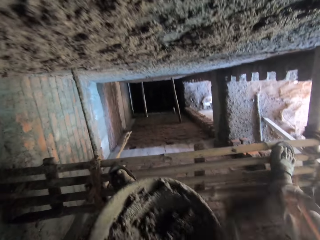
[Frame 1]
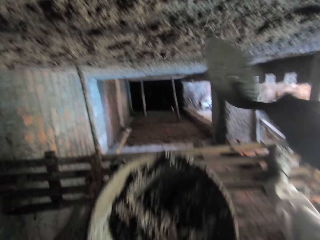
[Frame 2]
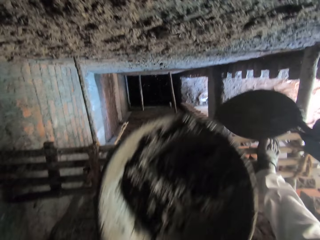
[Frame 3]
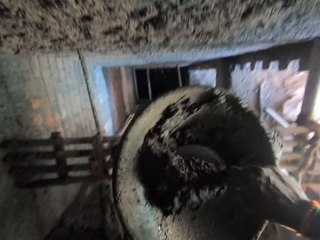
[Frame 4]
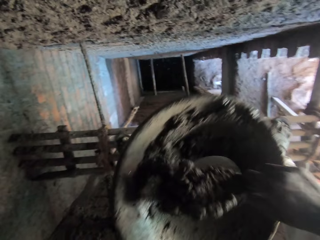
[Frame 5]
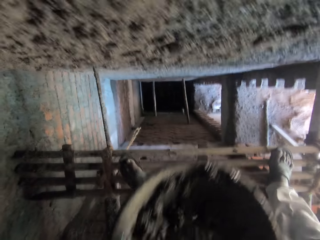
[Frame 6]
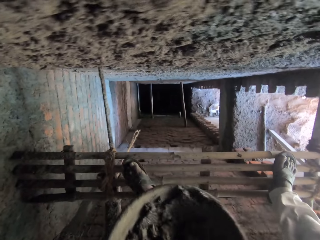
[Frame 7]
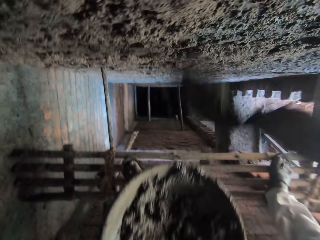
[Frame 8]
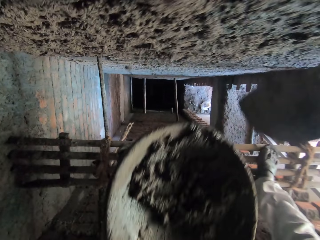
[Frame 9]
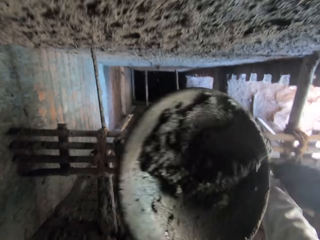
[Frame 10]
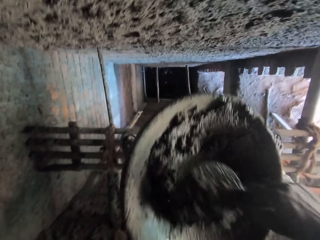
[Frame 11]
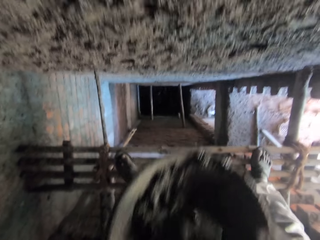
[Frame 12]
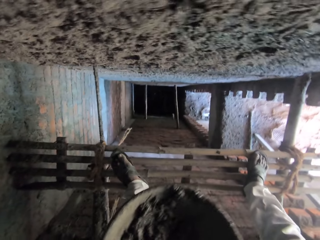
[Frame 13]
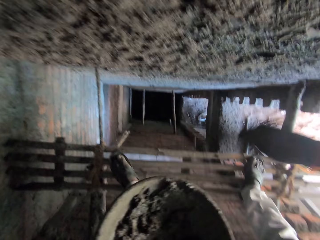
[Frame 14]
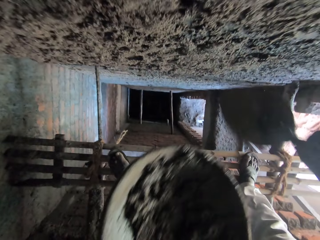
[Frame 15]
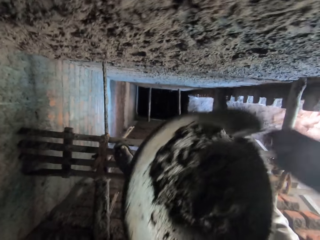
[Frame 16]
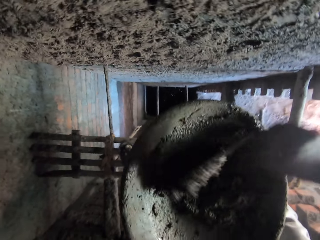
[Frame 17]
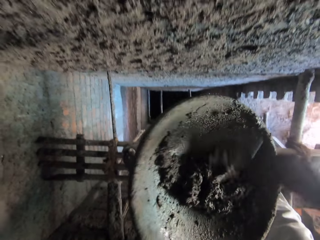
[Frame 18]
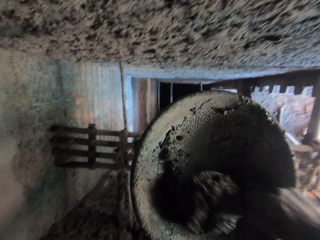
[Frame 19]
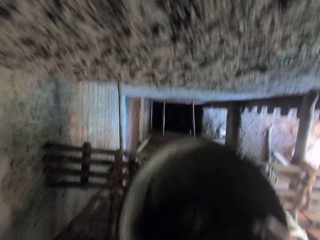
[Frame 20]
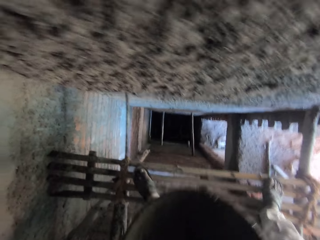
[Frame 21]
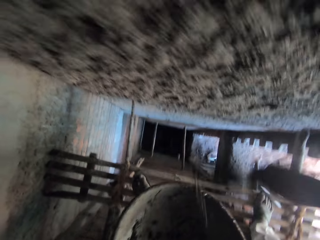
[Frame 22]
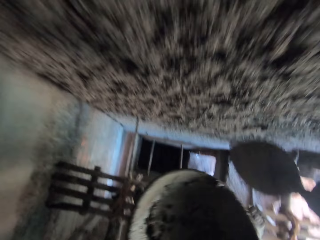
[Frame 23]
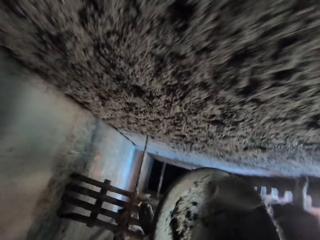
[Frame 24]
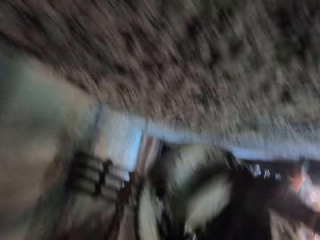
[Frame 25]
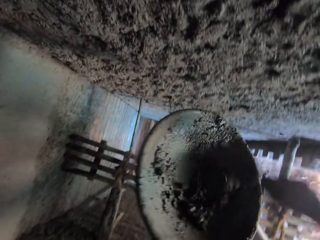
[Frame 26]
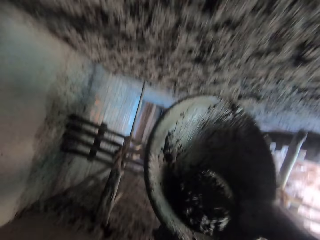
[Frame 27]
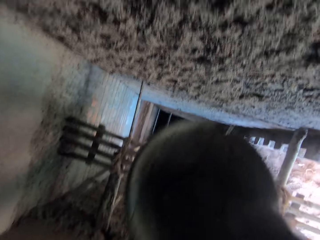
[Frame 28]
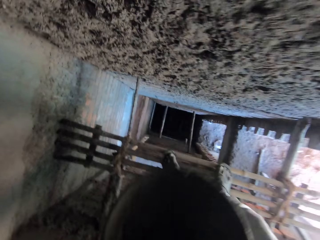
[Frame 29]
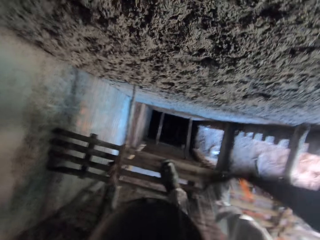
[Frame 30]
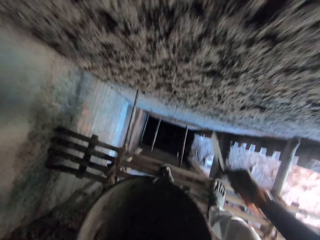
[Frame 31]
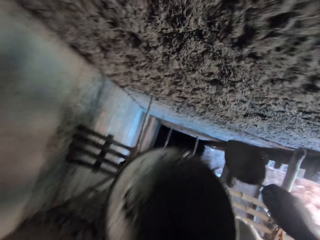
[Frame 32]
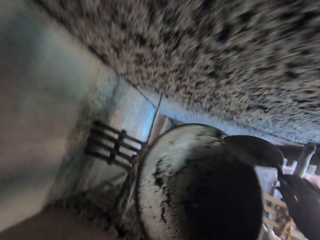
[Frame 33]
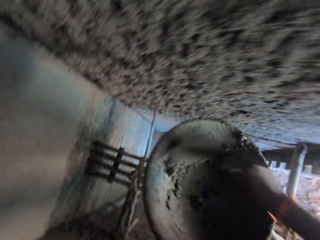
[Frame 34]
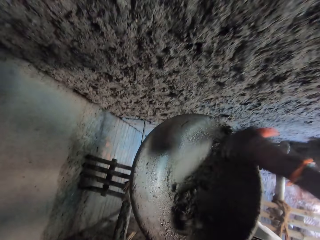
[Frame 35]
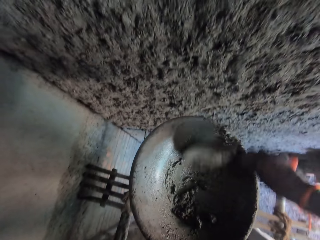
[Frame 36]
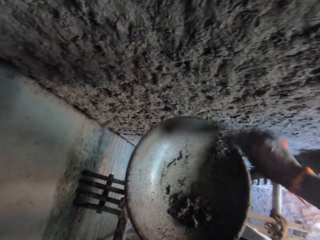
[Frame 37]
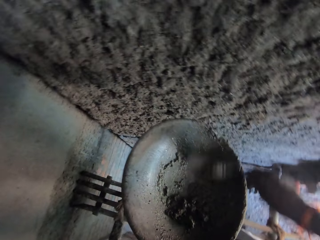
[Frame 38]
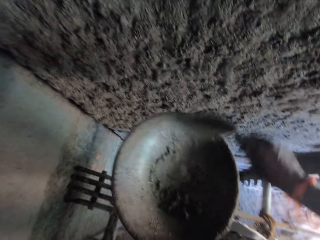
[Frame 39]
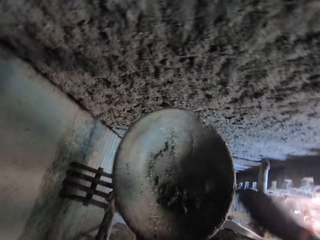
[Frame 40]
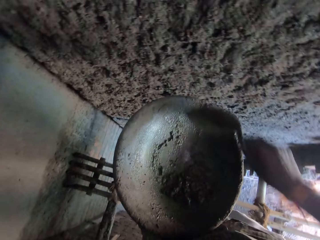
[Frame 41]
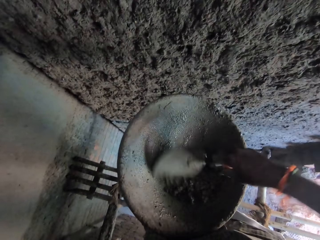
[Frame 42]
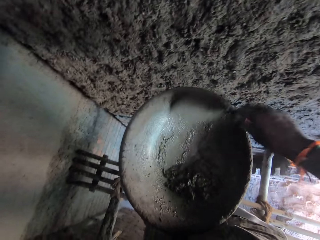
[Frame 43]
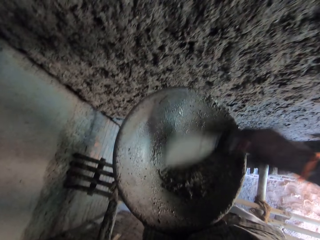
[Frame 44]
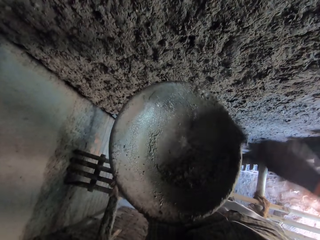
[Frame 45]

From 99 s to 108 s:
The camera wearer plasters the mortar on the wall with the hand trowel in his right hand. He takes mortar from the head pan with the hand trowel in his right hand. He plasters the mortar on the wall with the hand trowel in his right hand. He takes mortar from the head pan with the hand trowel in his right hand. He plasters the mortar on the wall with the hand trowel in his right hand. He takes mortar from the head pan with the hand trowel in his right hand. He plasters the mortar on the wall with the hand trowel in his right hand. He takes mortar from the head pan with the hand trowel in his right hand. He plasters the mortar on the wall with the hand trowel in his right hand. He scrapes mortar in the head pan with the hand trowel in his right hand.

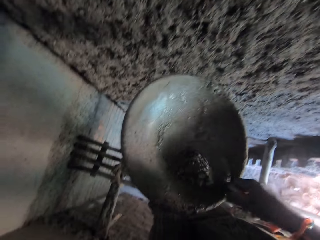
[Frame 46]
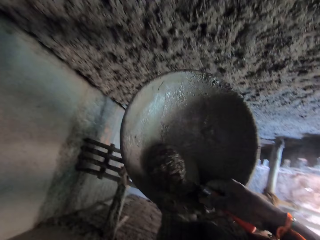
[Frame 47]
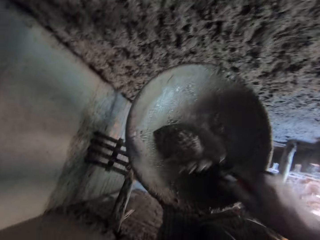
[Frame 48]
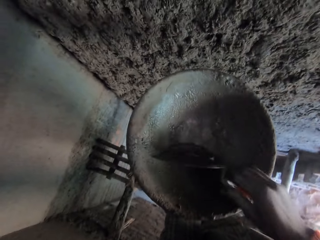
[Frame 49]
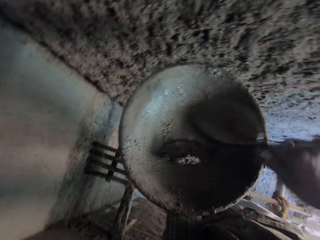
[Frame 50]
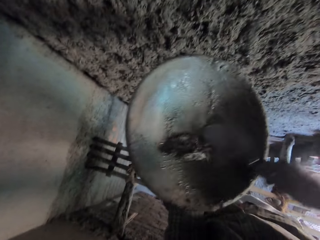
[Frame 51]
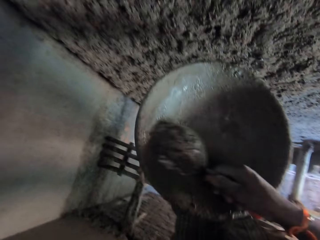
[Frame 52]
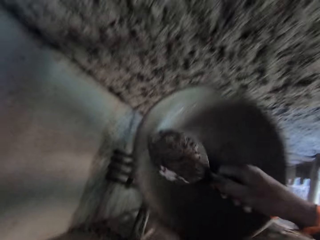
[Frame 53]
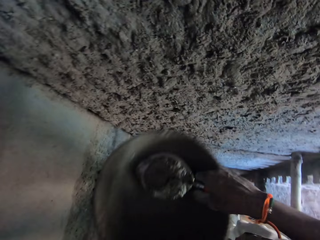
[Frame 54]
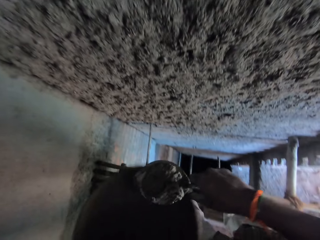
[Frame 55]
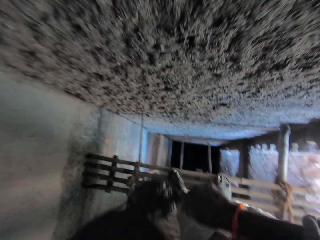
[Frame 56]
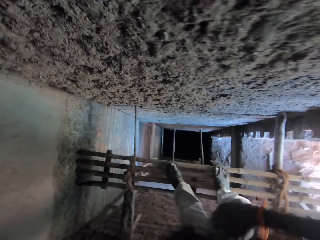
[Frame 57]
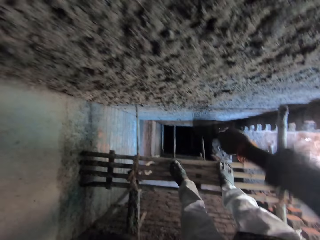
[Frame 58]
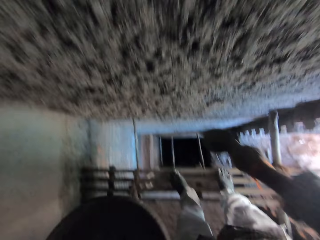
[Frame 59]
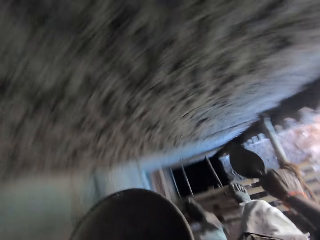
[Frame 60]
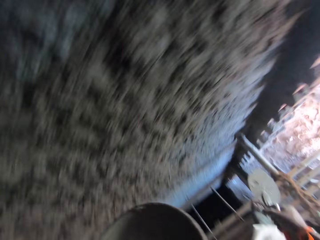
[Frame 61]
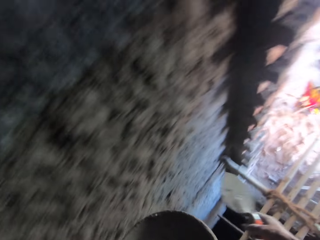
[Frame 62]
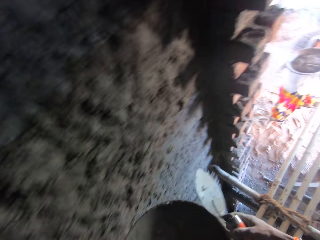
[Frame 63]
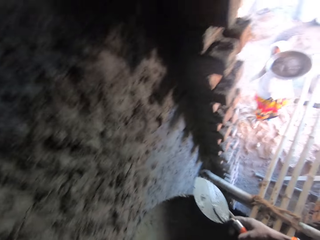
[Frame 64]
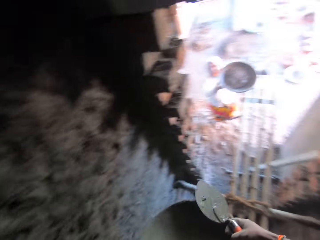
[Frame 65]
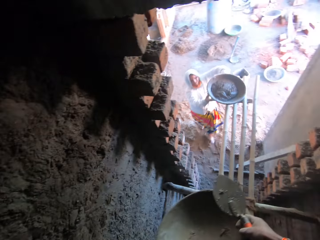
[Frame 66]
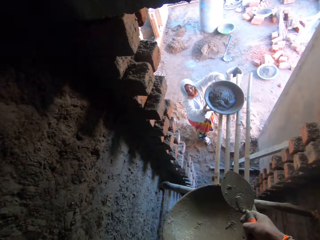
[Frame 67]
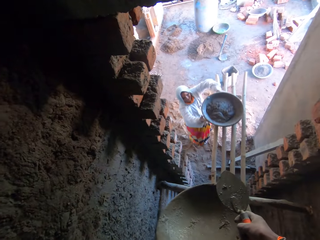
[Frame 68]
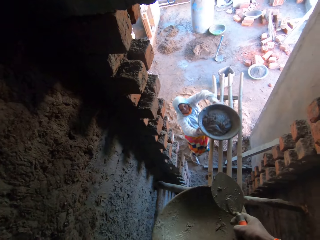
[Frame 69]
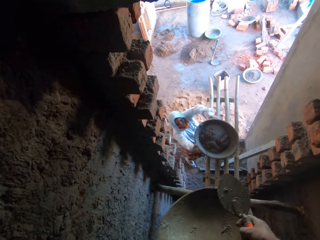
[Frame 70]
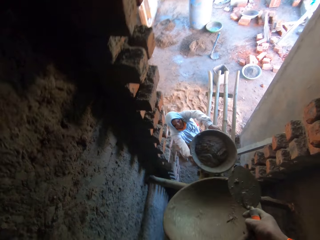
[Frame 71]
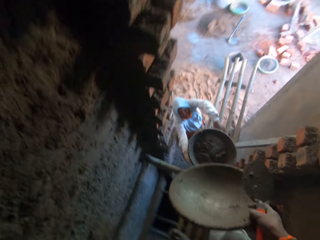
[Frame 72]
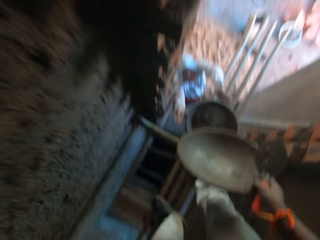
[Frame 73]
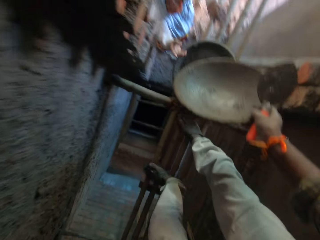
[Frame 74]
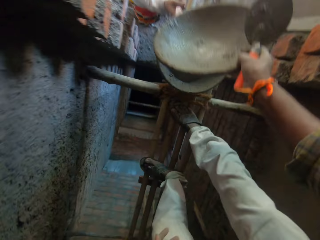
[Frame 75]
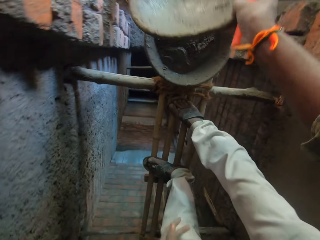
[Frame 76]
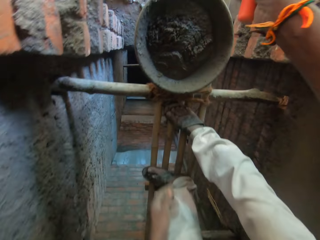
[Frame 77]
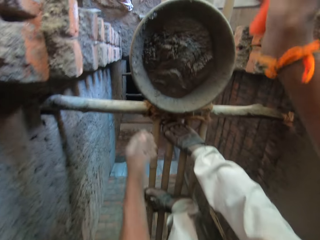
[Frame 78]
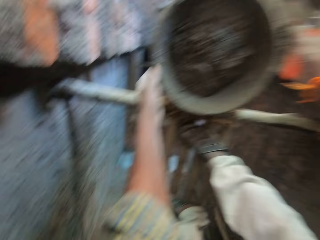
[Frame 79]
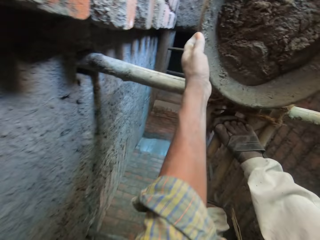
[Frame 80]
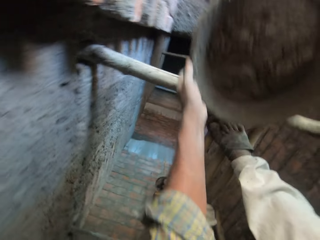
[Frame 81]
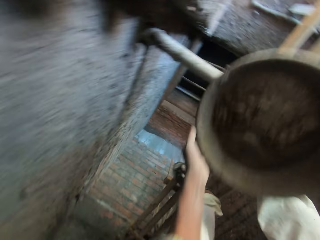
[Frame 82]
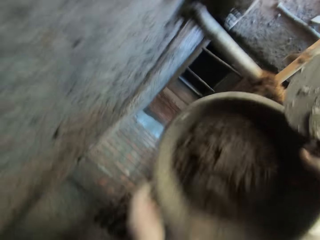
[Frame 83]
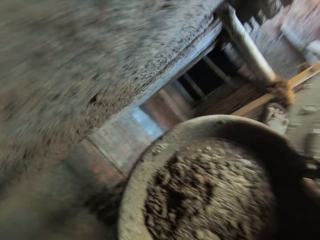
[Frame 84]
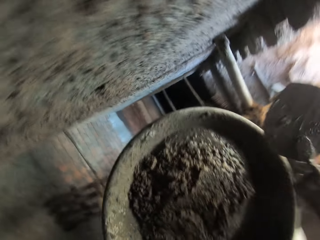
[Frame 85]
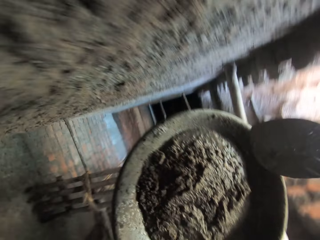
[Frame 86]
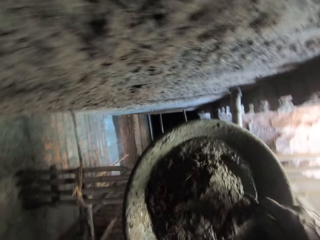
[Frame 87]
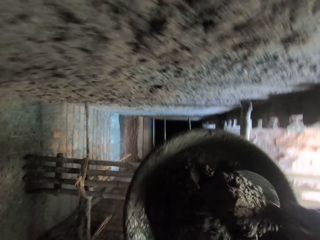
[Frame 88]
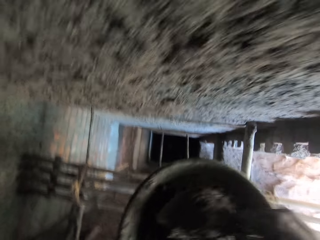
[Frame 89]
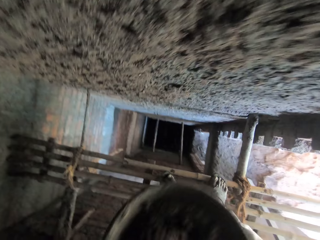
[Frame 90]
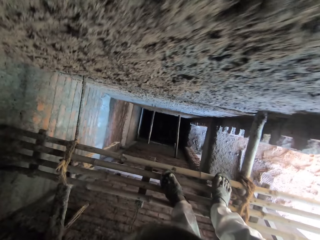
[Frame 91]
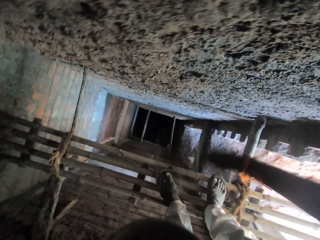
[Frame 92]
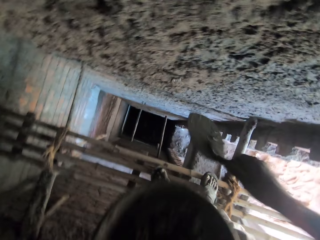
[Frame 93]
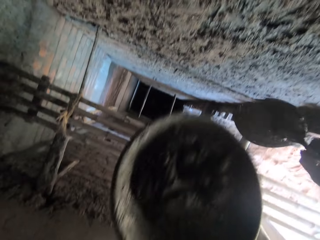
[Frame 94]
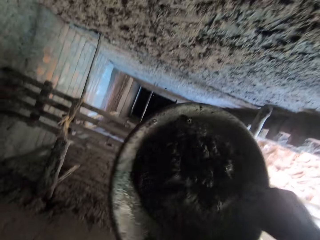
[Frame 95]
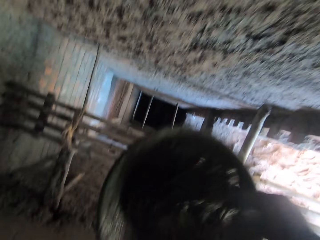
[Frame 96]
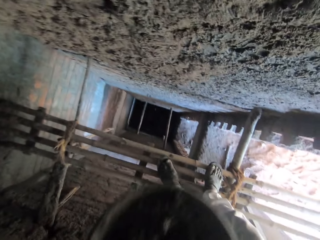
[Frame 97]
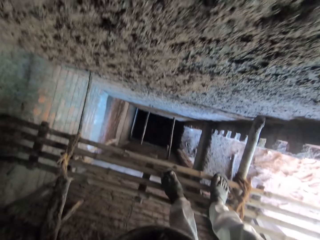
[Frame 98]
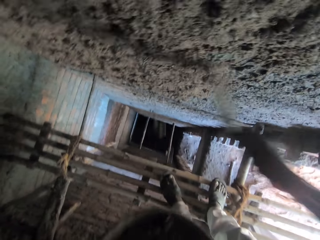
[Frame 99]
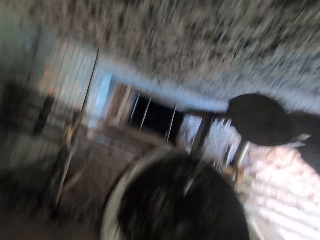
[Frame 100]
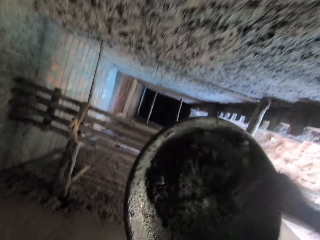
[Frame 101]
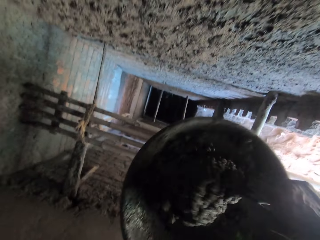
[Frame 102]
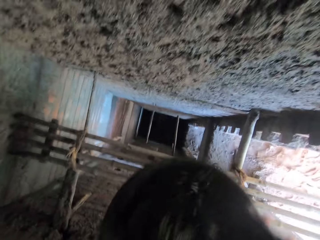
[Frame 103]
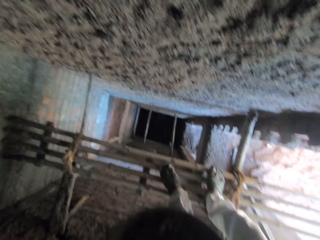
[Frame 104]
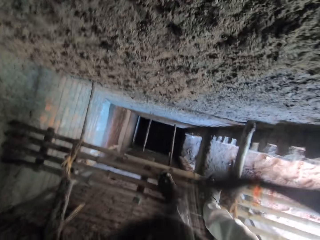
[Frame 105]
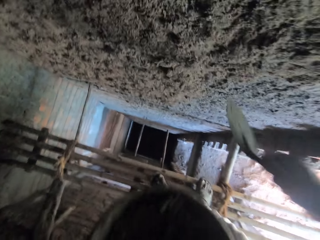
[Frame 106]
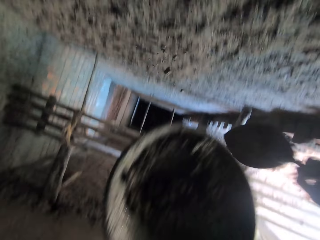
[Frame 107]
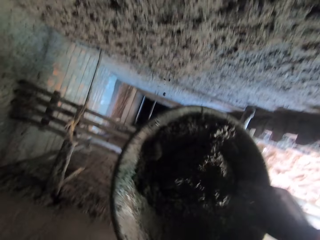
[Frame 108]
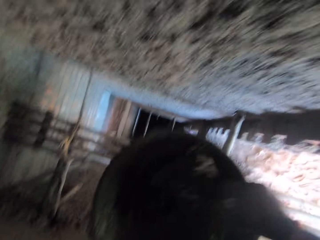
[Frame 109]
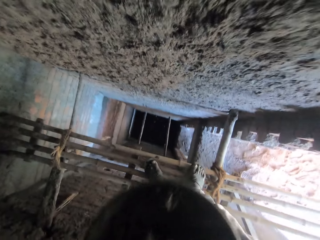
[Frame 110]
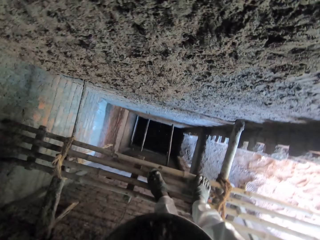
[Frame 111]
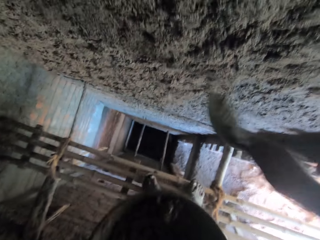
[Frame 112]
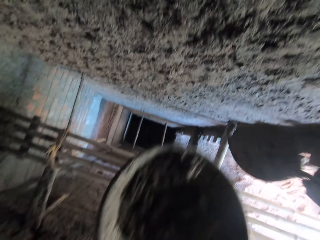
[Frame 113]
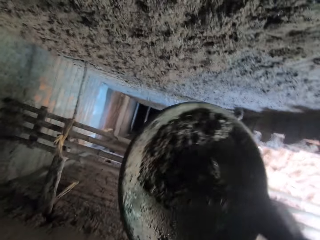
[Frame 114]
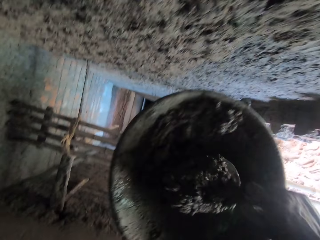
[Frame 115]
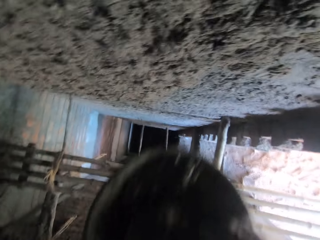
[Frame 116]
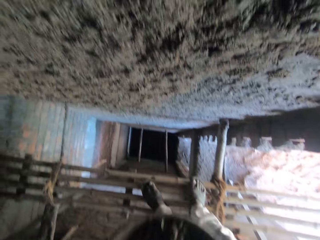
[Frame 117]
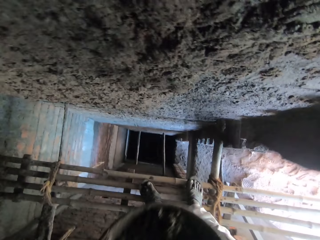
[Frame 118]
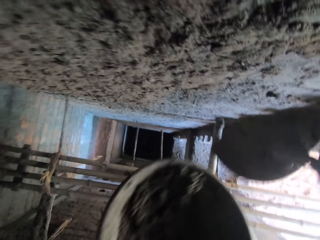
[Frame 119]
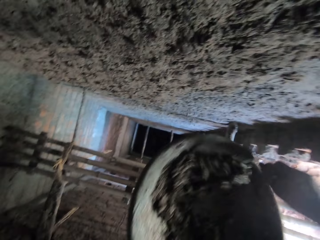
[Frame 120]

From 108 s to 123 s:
The camera wearer takes mortar from the head pan or cement mixture basin with the hand trowel in his right hand. He plasters the mortar on the wall with the hand trowel in his right hand. He passes the head pan to his right hand with his left hand. The woman drops the head pan of mortar on the scaffold with both hands. The camera wearer passes the head pan to the woman with his right hand. He picks the cement mixture basin from the wood railing. He carries the head pan of mortar from the scaffold with both hands. He throws the cement mixture against the wall with a brick trowel. He takes mortar from the head pan with the hand trowel in his right hand. He plasters the mortar on the wall with the hand trowel in his right hand. He takes mortar from the head pan with the hand trowel in his right hand. He plasters the mortar on the wall with the hand trowel in his right hand. He takes mortar from the head pan with the hand trowel in his right hand. He plasters the mortar on the wall with the hand trowel in his right hand. He takes mortar from the head pan with the hand trowel in his right hand. He plasters the mortar on the wall with the hand trowel in his right hand. He takes mortar from the head pan with the hand trowel in his right hand. He plasters the mortar on the wall with the hand trowel in his right hand.
